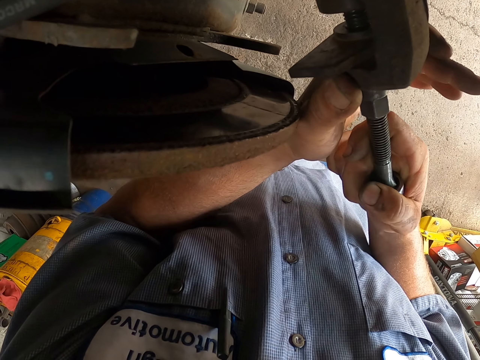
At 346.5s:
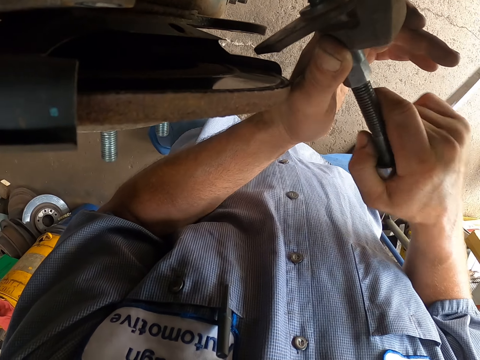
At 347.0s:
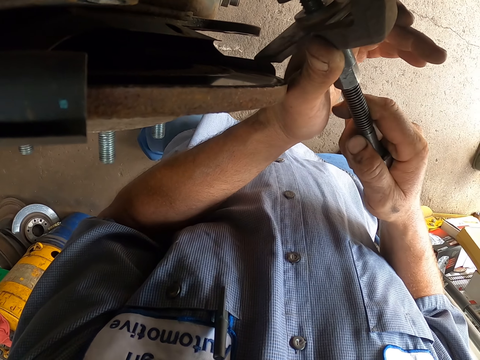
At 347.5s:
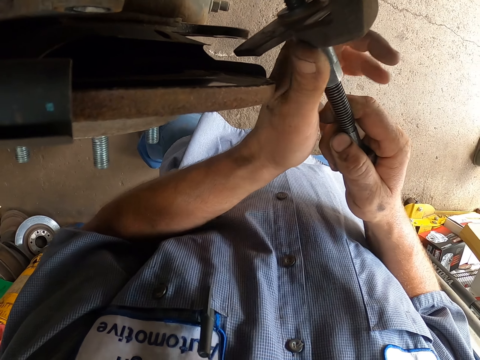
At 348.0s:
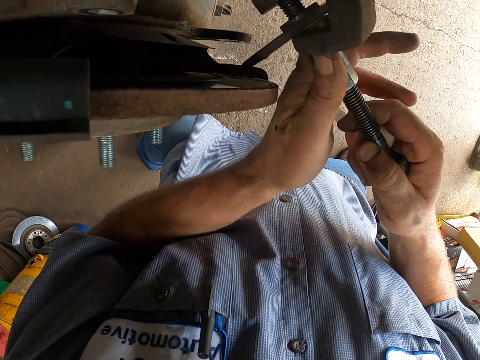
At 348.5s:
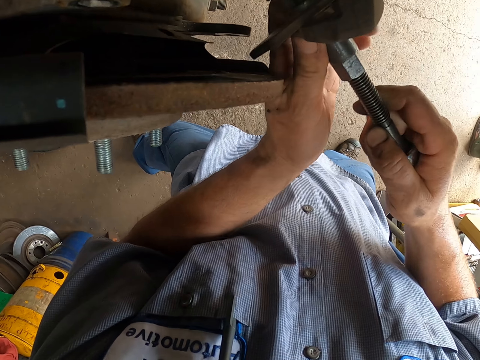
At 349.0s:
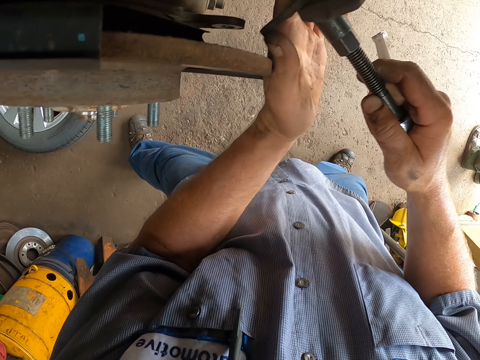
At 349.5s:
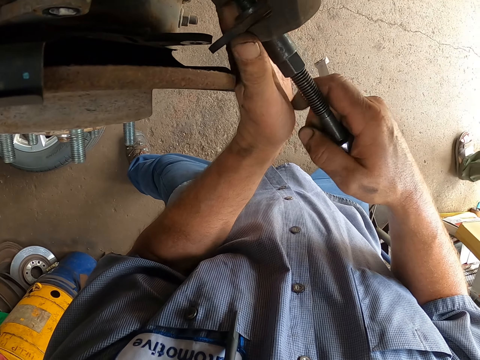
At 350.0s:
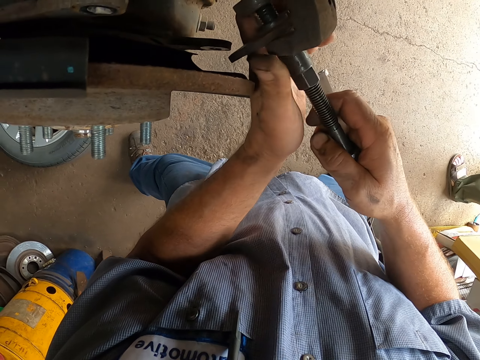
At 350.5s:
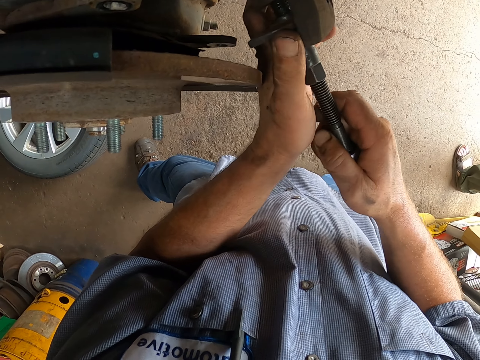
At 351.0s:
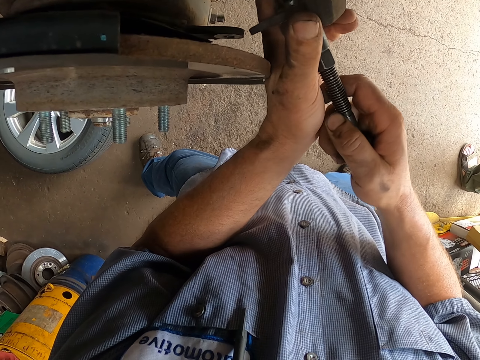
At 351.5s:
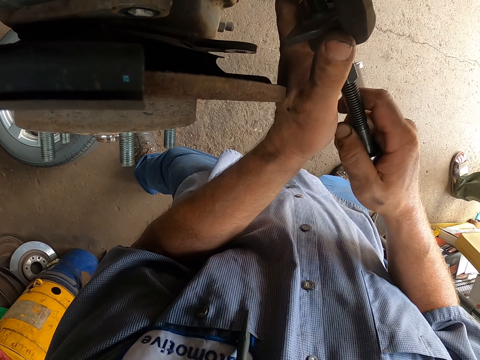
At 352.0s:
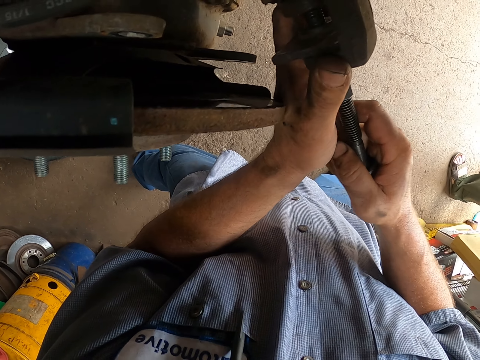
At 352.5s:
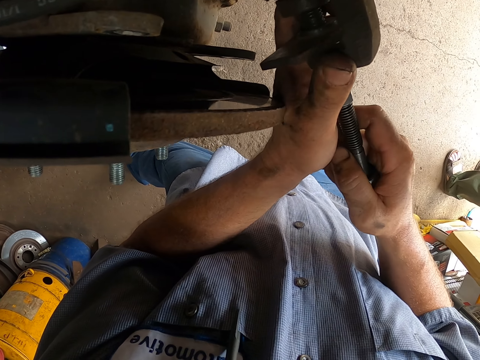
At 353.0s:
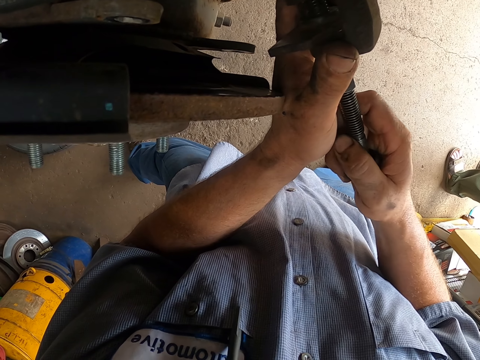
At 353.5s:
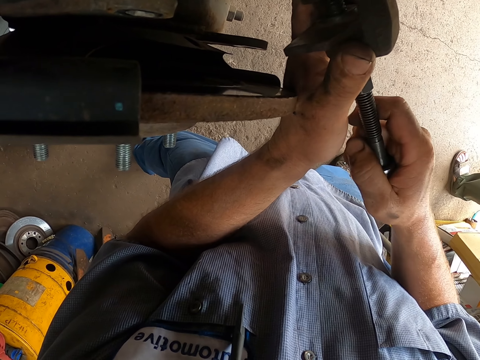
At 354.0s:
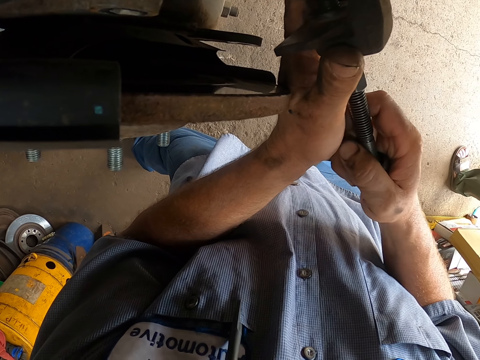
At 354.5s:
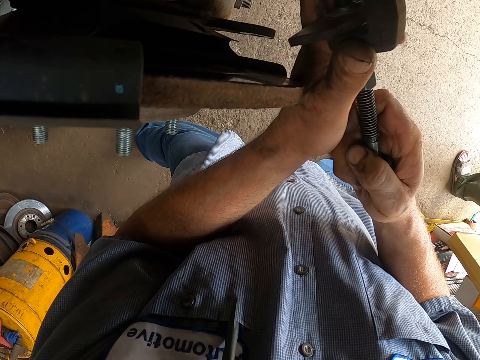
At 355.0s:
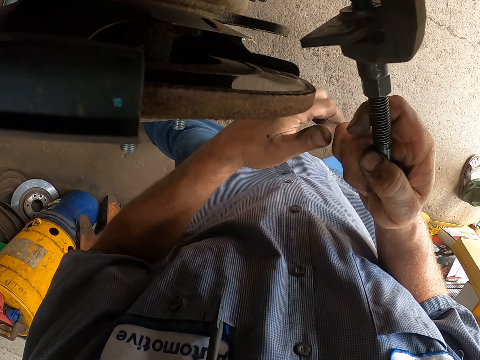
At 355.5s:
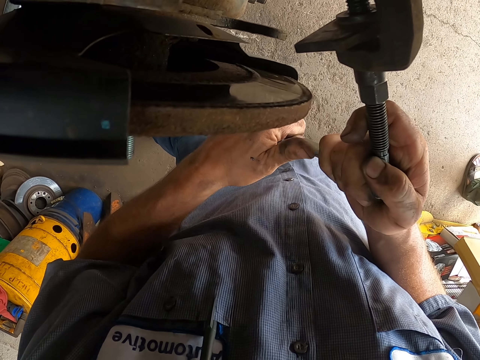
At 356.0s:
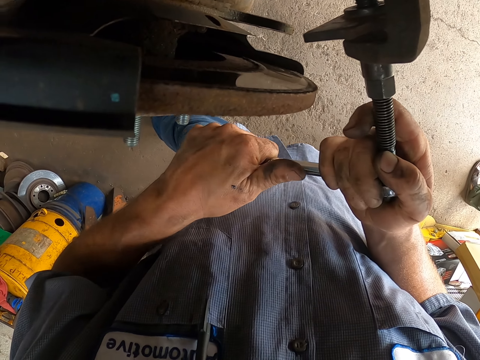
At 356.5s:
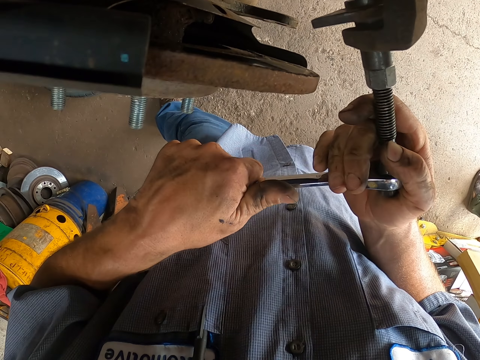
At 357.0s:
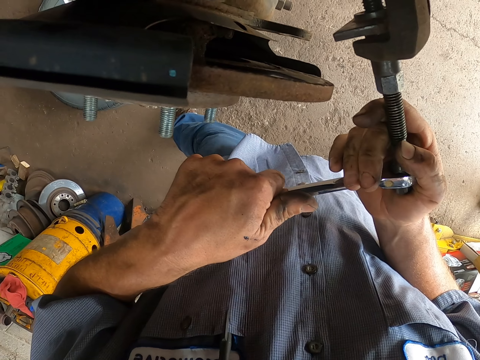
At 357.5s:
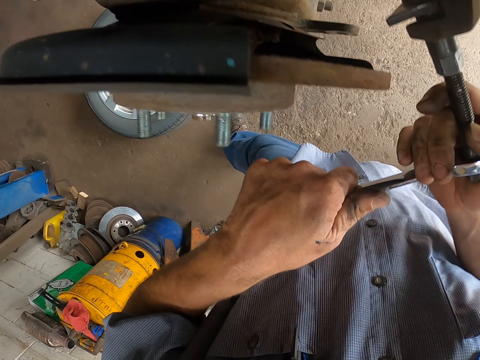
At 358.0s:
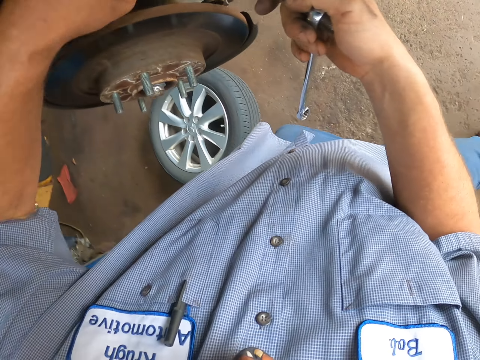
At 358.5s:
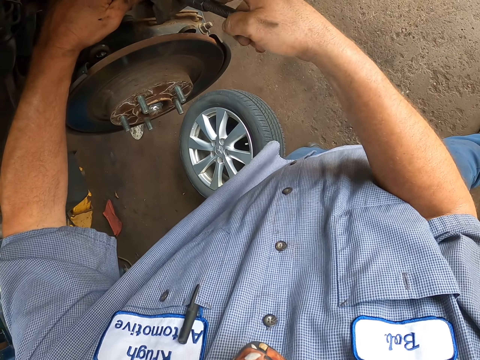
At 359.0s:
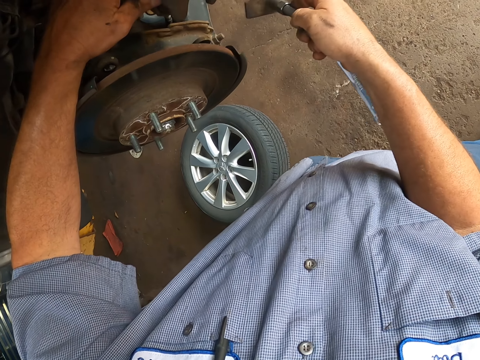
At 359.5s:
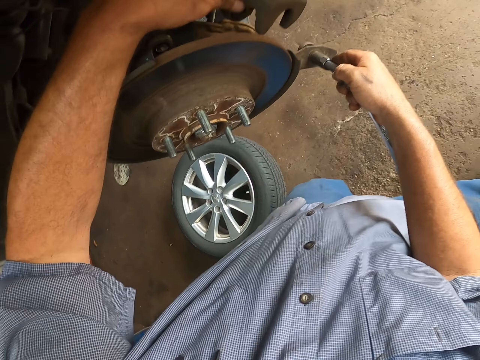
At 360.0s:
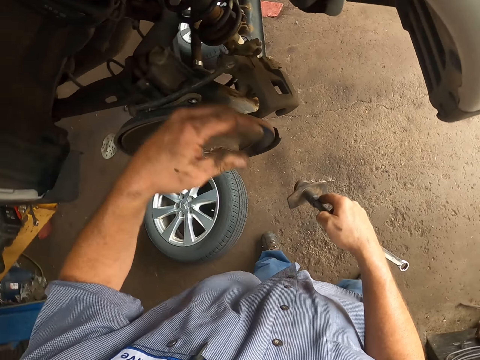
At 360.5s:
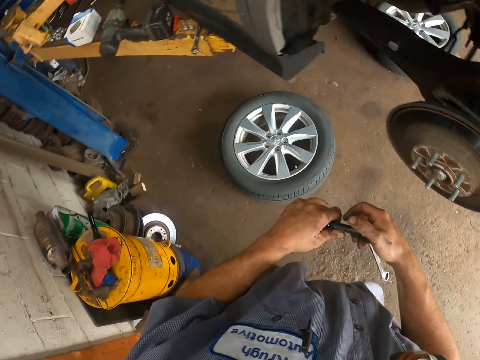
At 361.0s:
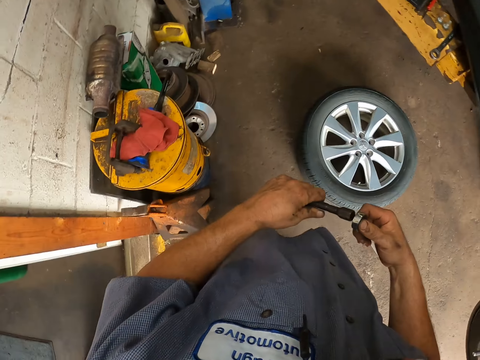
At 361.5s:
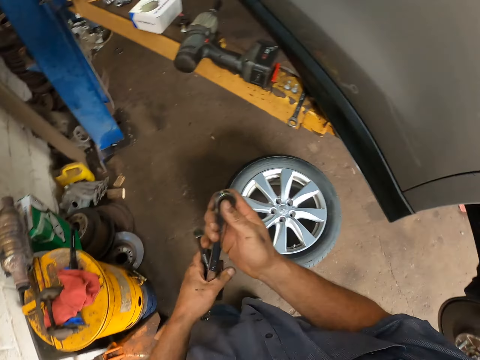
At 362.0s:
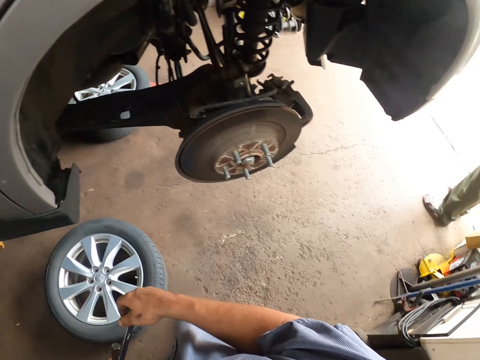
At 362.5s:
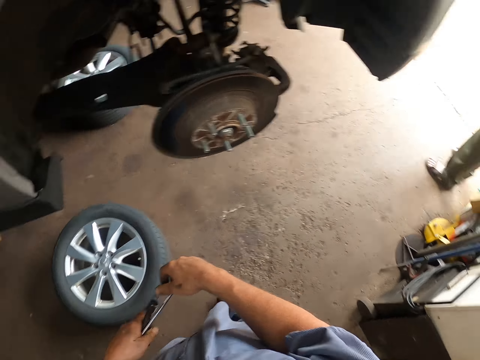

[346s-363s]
The camera wearer removes a metal from the wheel hub.

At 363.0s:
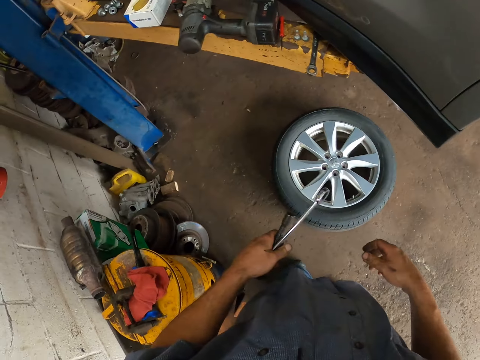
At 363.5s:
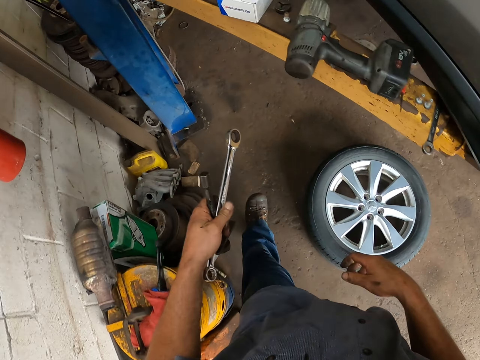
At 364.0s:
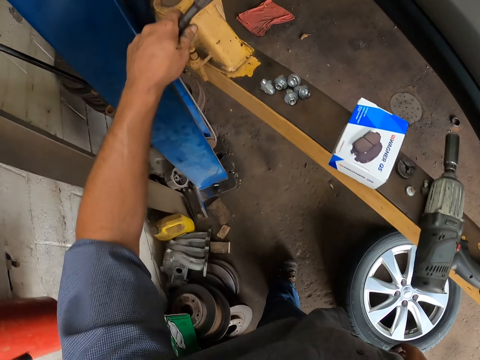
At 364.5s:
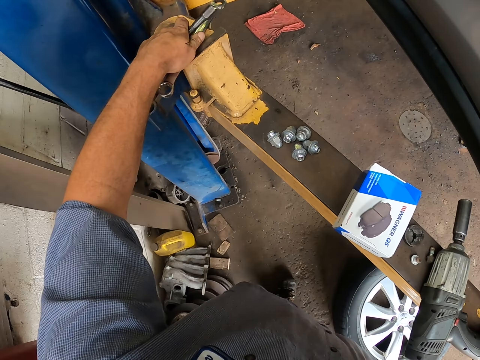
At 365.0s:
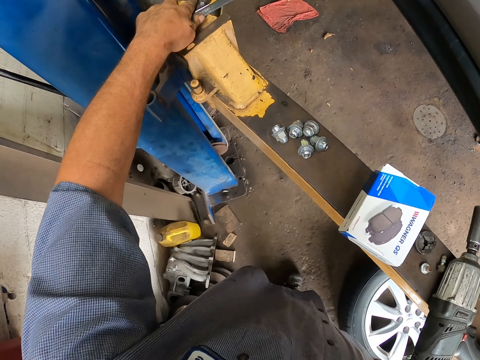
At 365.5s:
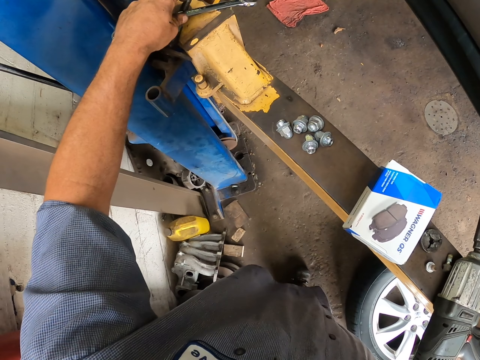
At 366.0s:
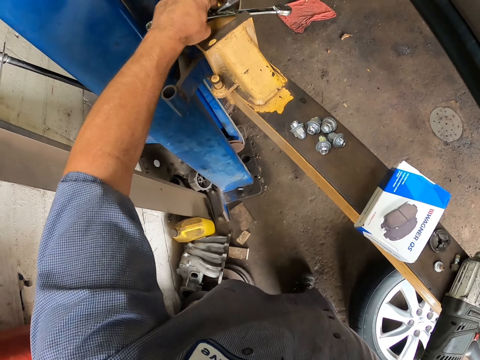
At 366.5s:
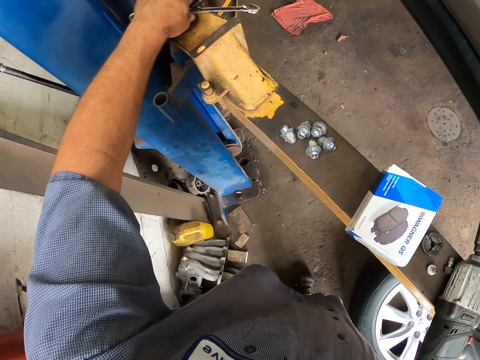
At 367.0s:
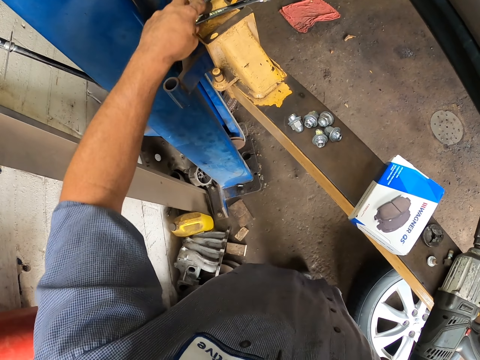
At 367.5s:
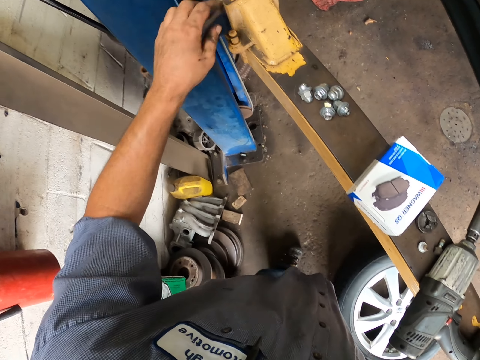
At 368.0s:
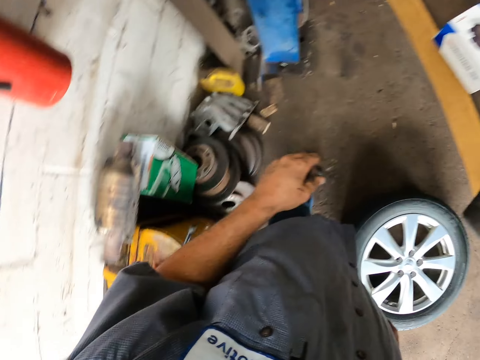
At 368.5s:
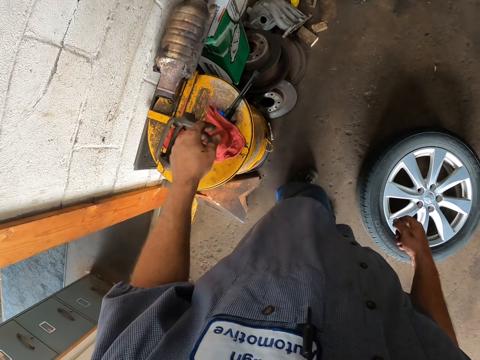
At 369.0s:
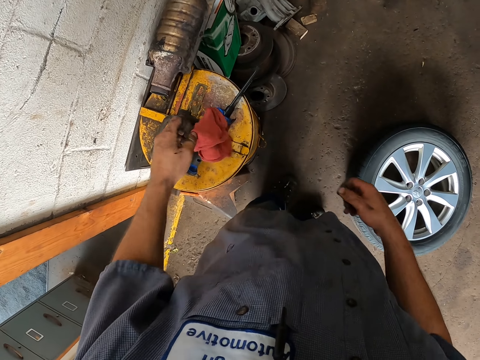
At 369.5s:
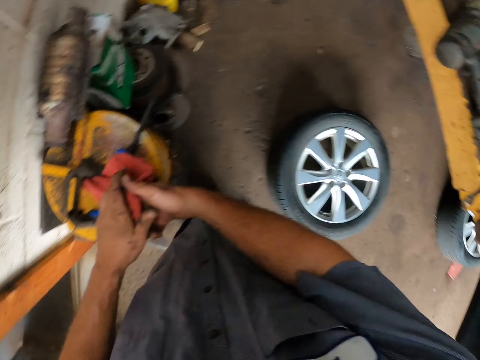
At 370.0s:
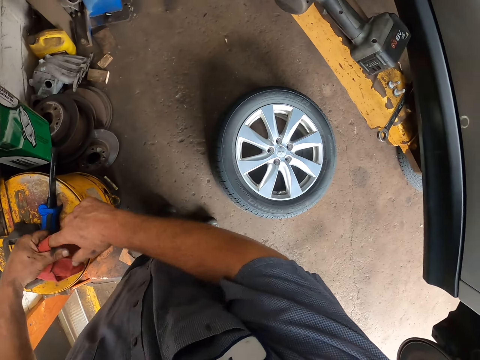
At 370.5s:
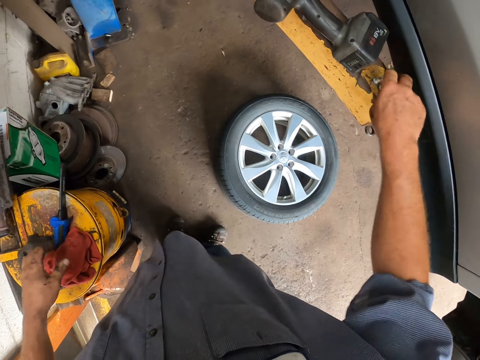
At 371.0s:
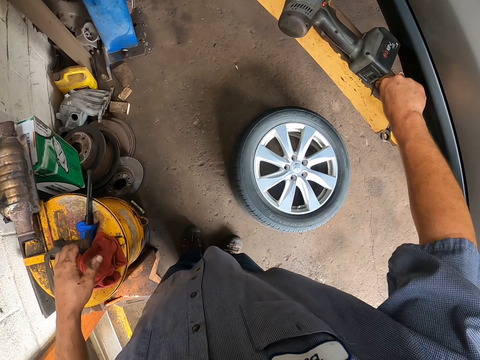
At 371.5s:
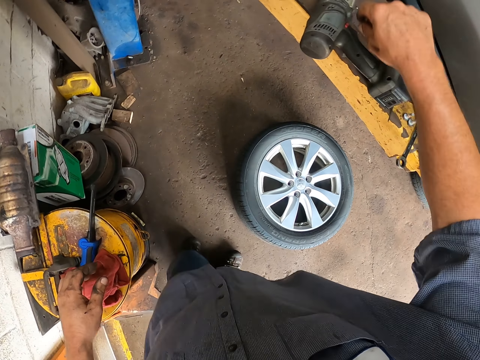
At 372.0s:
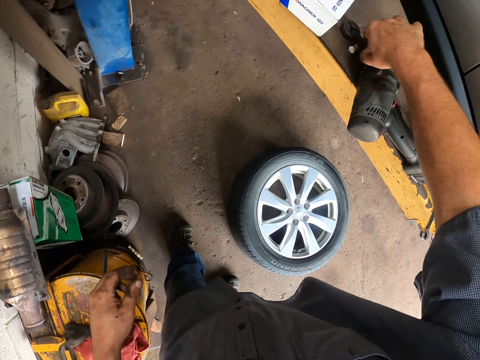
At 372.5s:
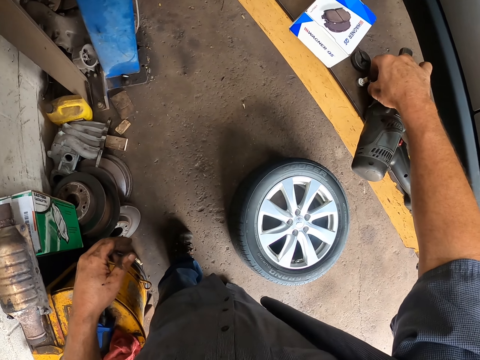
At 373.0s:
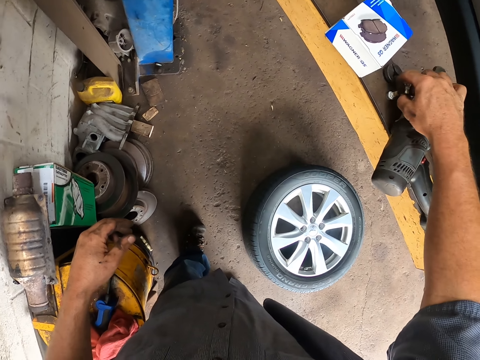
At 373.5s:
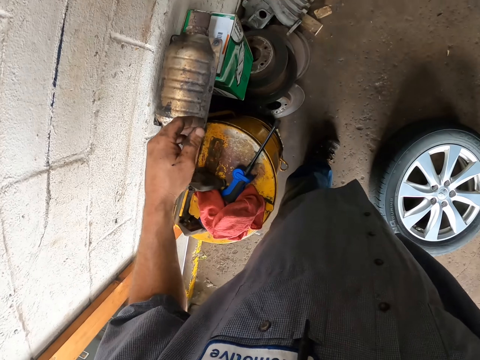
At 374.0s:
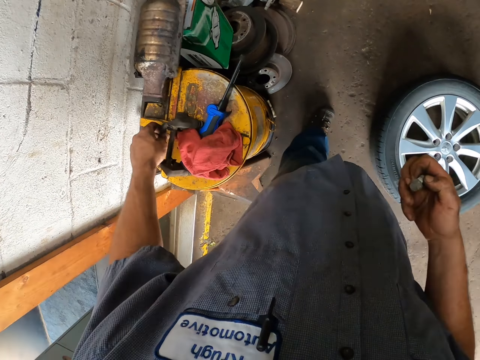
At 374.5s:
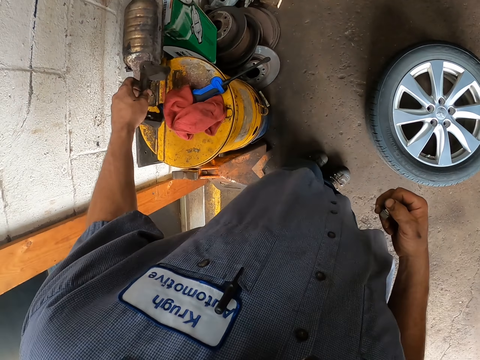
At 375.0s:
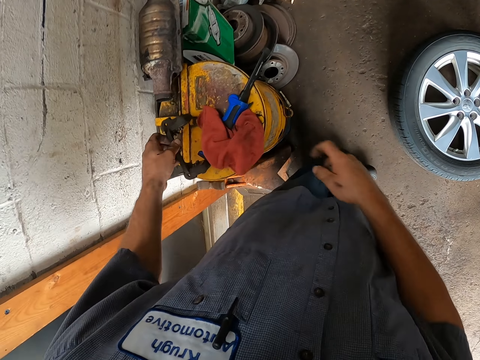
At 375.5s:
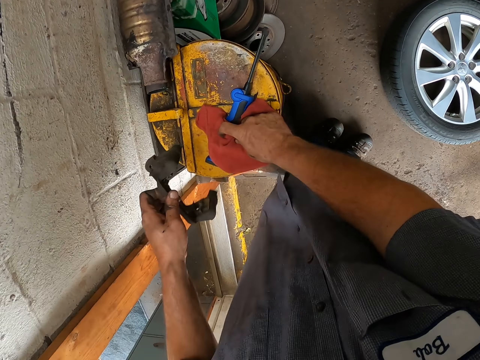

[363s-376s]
The camera wearer puts the metal and the cone wrench on the metal. He picks up a hand cloth and wipes his hands with the hand cloth. He drops the hand cloth on the bucket. He picks up some nuts from the metal. He picks up a metal from the bucket.
